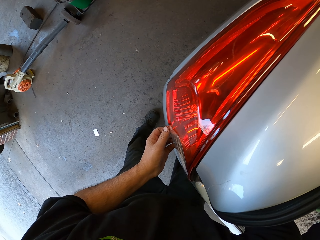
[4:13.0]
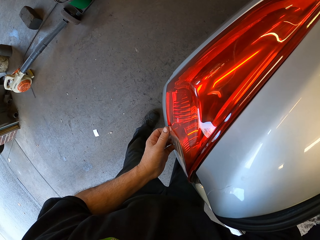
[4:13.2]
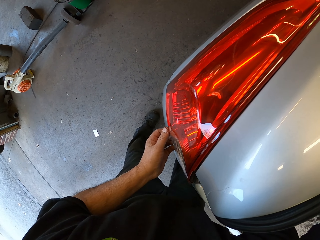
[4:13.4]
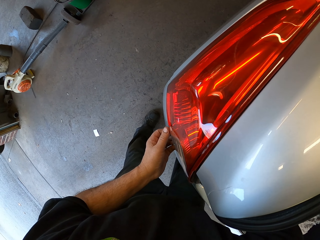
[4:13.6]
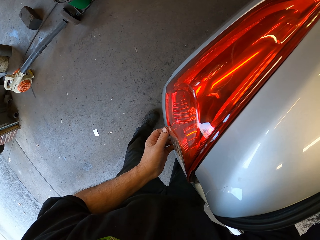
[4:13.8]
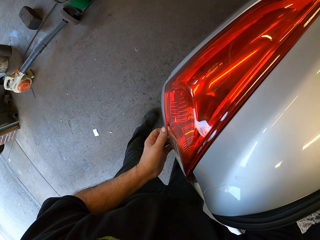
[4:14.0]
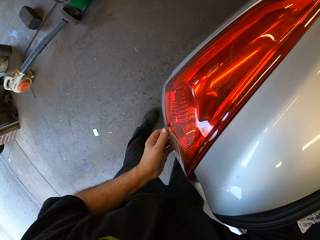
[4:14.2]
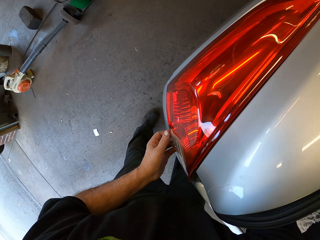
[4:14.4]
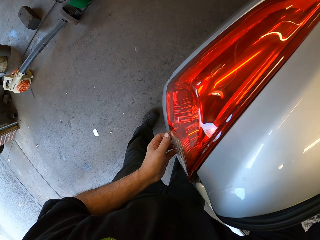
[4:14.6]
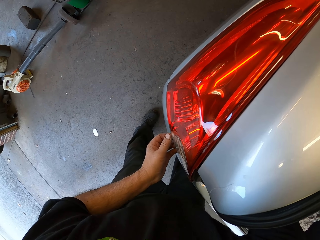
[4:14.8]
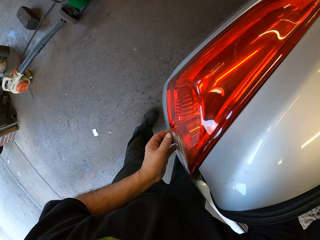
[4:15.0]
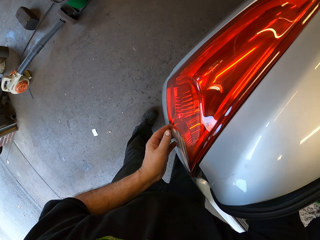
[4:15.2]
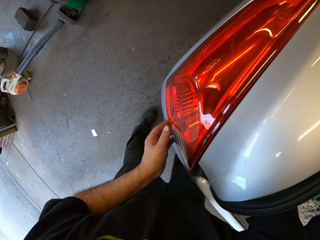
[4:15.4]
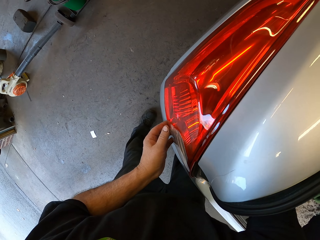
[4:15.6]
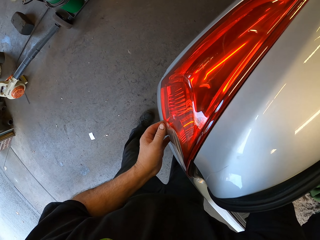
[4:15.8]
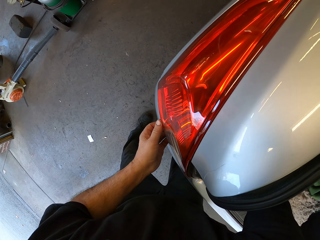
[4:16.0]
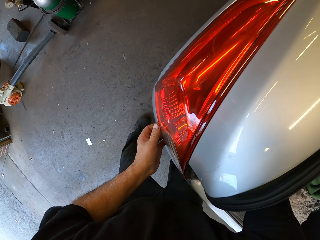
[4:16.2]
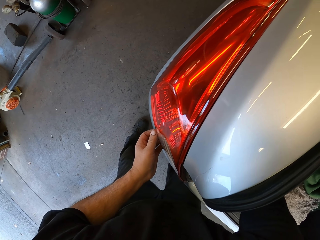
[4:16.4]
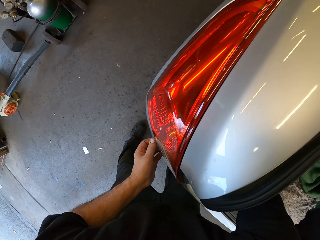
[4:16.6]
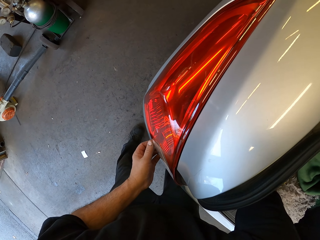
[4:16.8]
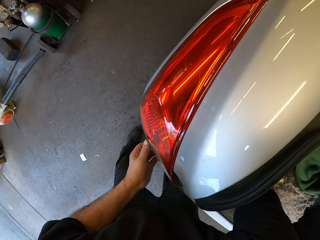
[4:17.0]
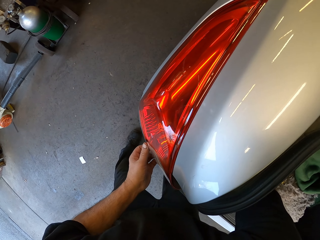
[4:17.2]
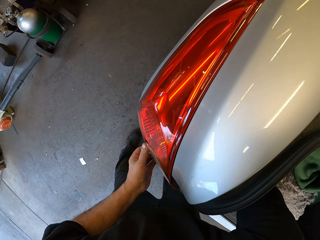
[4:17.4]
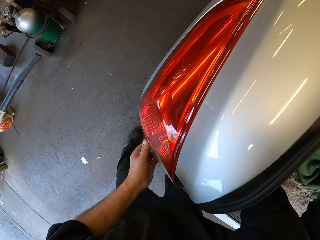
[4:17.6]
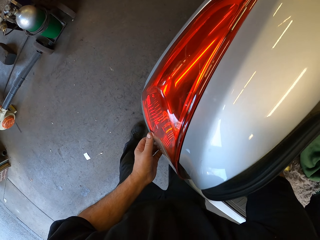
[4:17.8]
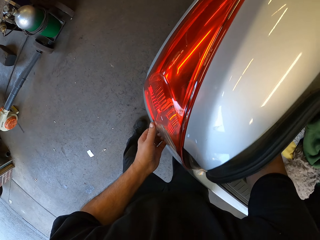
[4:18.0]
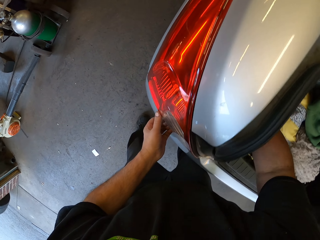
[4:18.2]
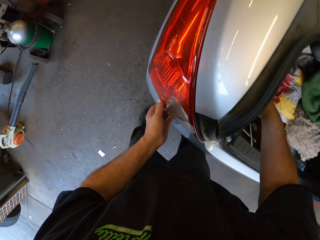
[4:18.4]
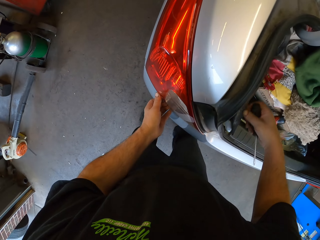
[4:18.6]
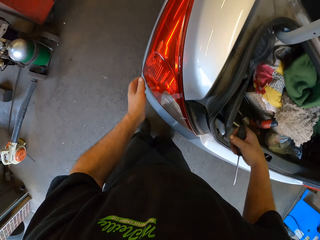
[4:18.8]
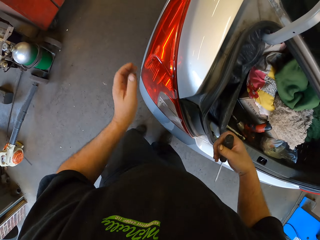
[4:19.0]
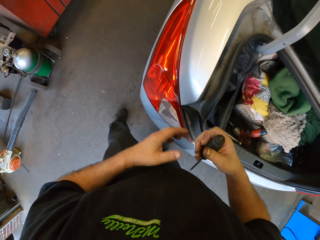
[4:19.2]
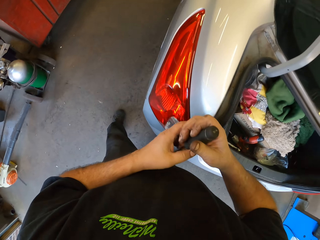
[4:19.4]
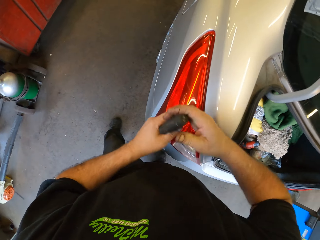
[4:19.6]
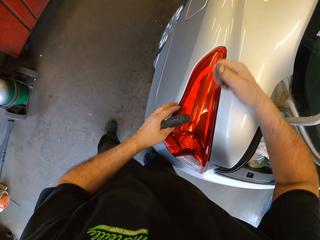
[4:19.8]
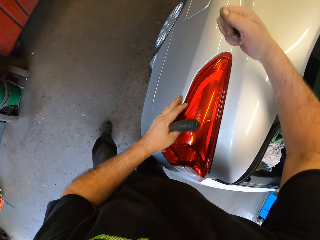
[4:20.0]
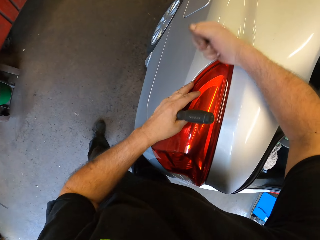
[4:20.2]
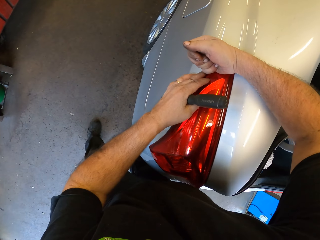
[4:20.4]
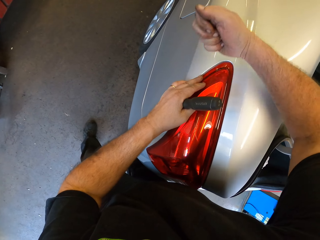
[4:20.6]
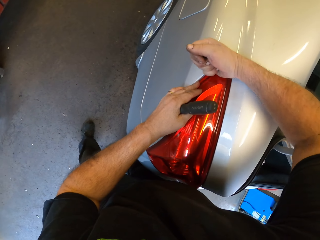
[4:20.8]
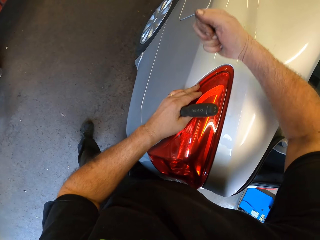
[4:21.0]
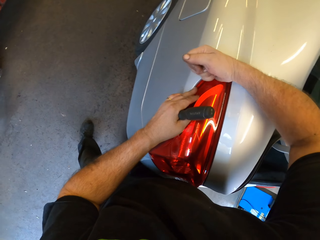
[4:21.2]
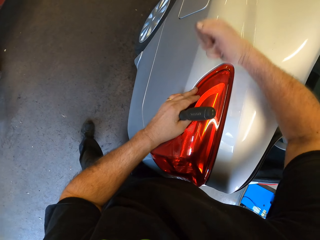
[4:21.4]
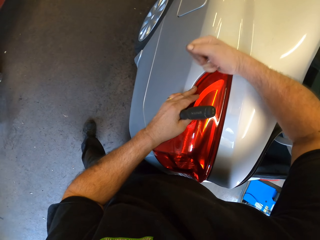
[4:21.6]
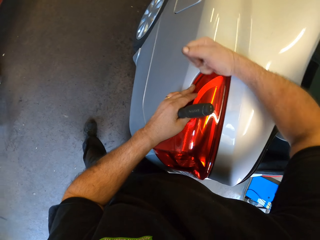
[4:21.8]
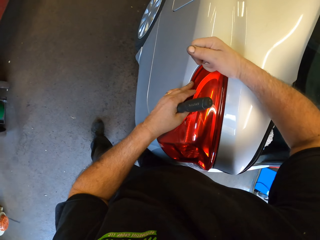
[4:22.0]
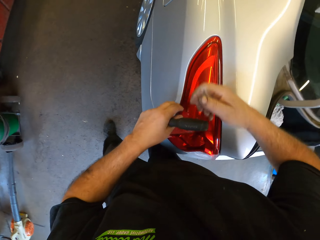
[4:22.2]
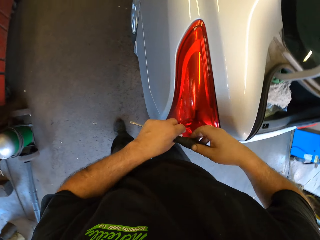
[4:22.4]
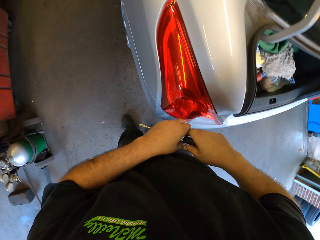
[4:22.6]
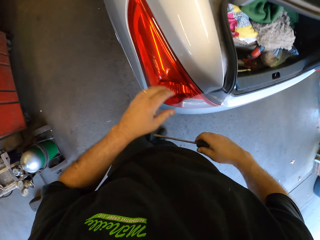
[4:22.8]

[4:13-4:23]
The camera wearer removes the right hand from the boot. He holds a spanner with the left hand. He hits a tail lamp with his hand.

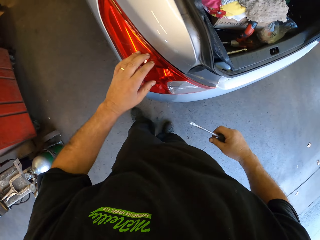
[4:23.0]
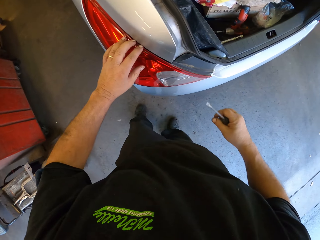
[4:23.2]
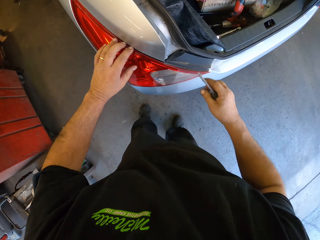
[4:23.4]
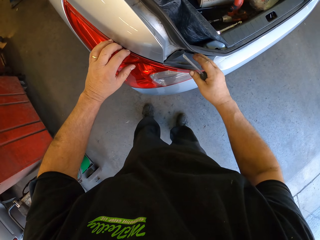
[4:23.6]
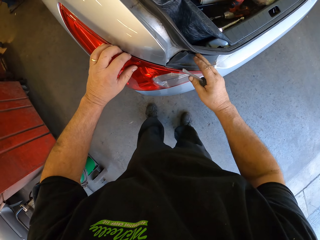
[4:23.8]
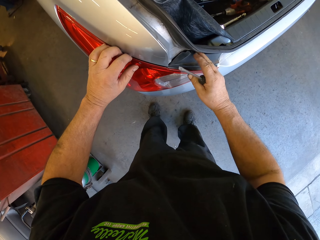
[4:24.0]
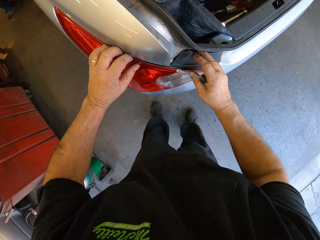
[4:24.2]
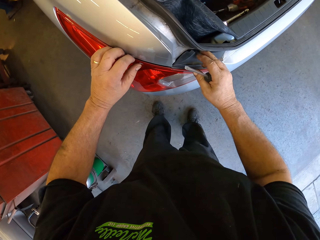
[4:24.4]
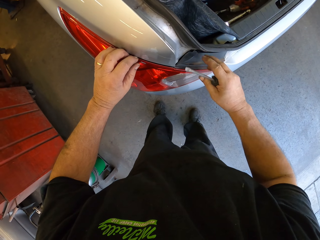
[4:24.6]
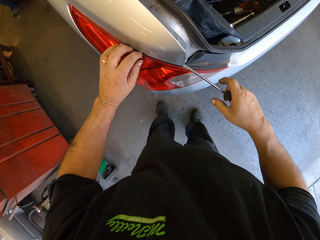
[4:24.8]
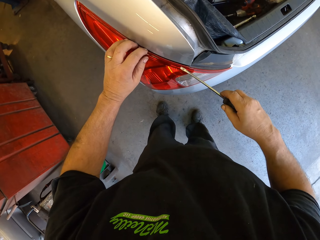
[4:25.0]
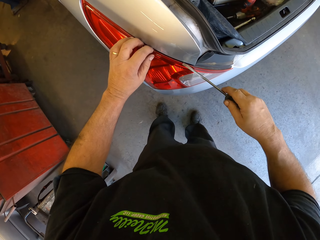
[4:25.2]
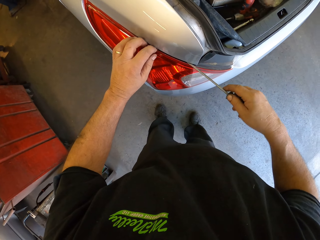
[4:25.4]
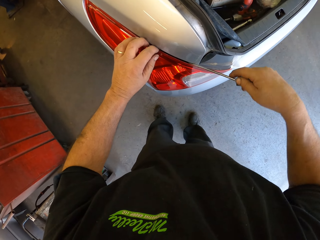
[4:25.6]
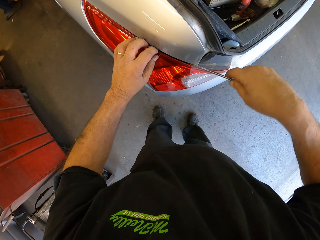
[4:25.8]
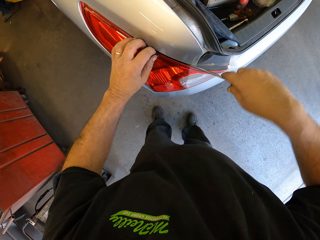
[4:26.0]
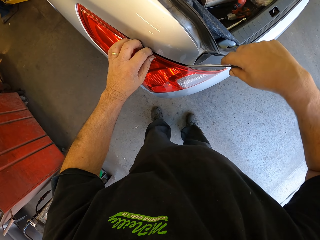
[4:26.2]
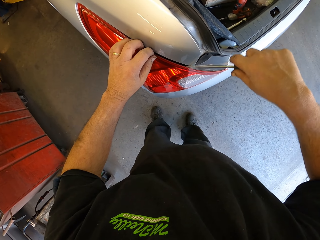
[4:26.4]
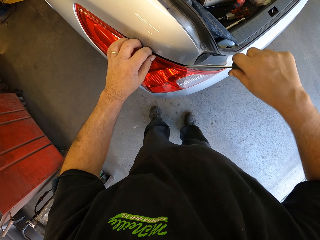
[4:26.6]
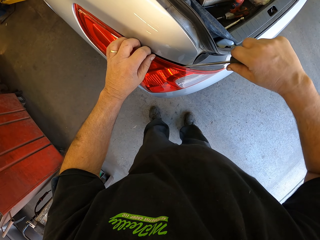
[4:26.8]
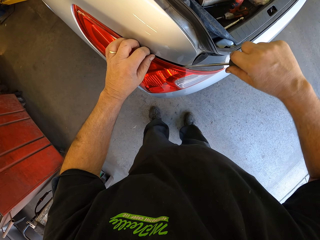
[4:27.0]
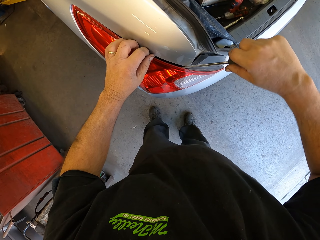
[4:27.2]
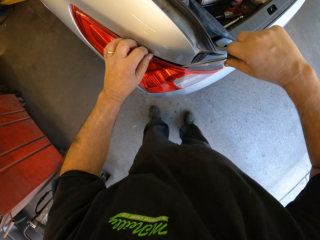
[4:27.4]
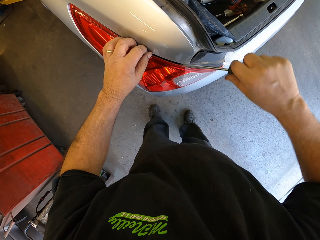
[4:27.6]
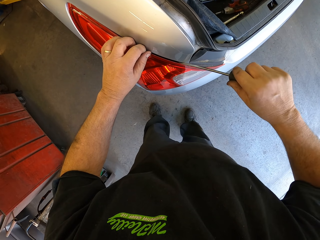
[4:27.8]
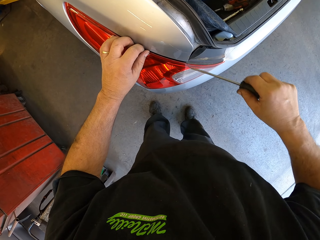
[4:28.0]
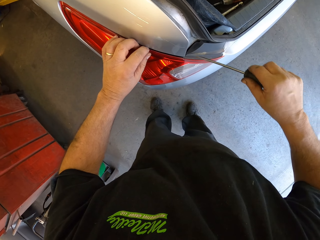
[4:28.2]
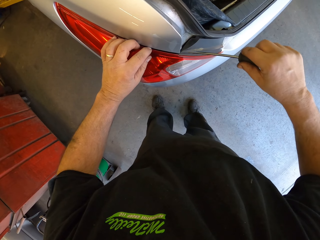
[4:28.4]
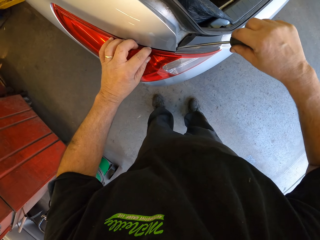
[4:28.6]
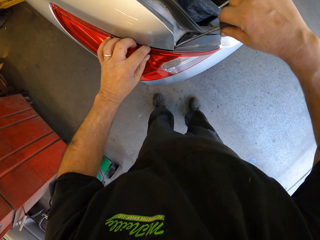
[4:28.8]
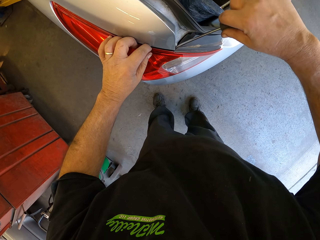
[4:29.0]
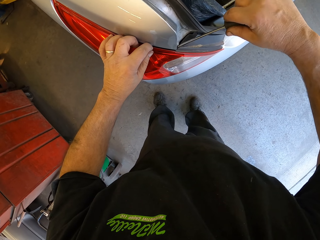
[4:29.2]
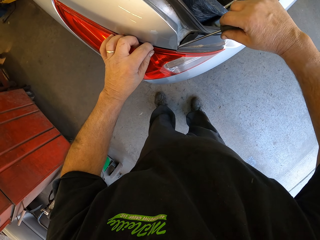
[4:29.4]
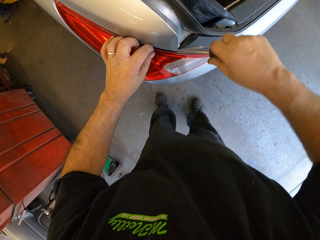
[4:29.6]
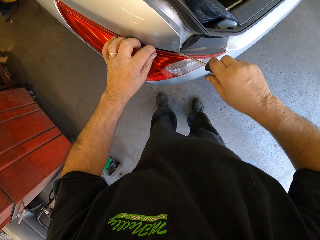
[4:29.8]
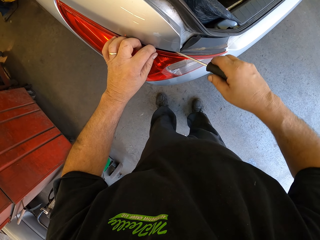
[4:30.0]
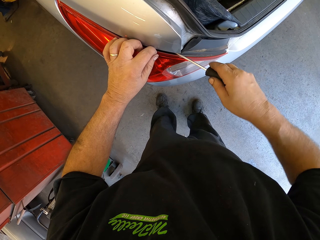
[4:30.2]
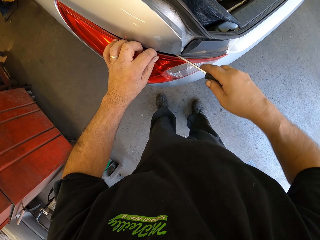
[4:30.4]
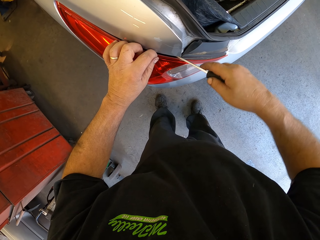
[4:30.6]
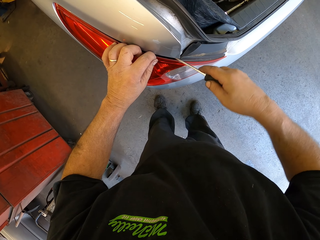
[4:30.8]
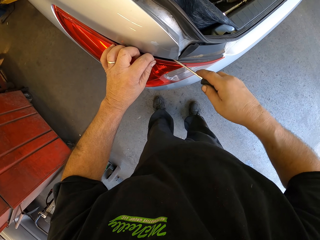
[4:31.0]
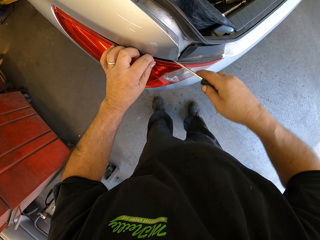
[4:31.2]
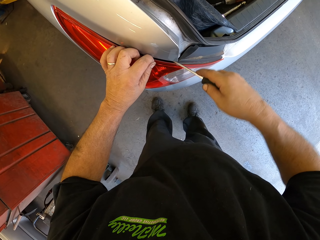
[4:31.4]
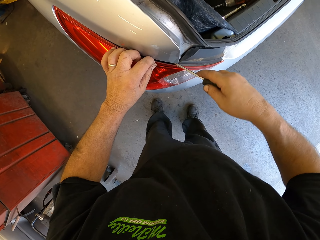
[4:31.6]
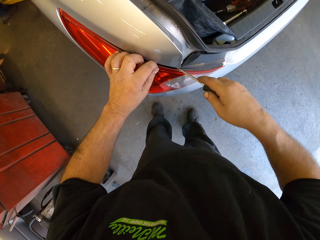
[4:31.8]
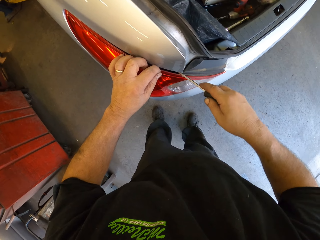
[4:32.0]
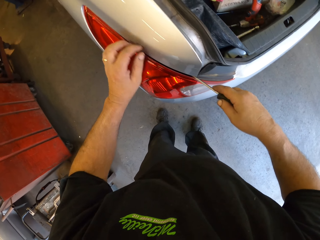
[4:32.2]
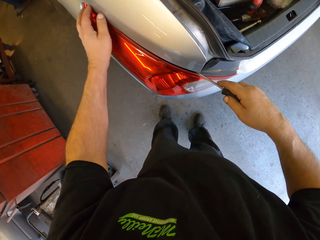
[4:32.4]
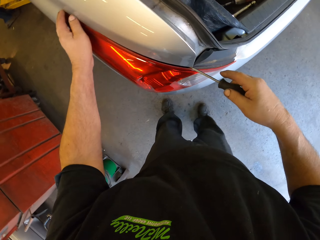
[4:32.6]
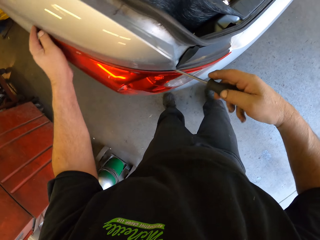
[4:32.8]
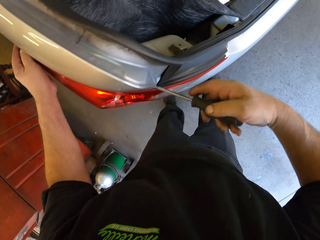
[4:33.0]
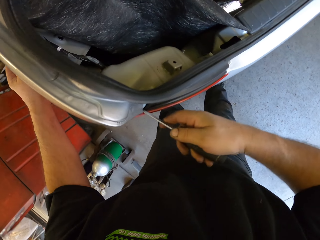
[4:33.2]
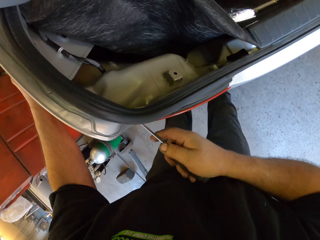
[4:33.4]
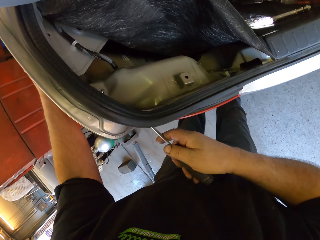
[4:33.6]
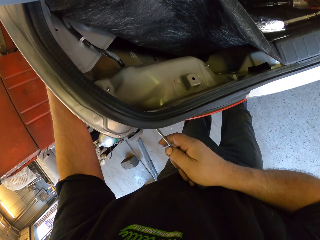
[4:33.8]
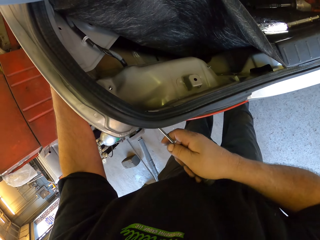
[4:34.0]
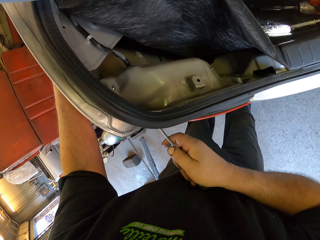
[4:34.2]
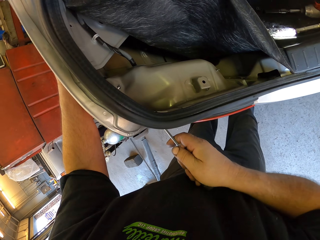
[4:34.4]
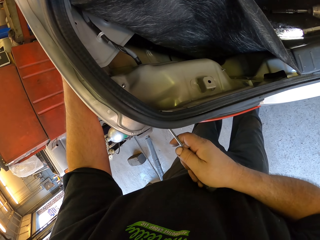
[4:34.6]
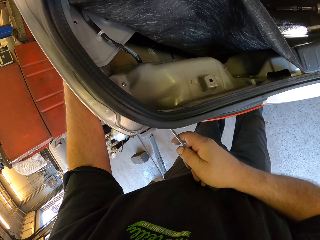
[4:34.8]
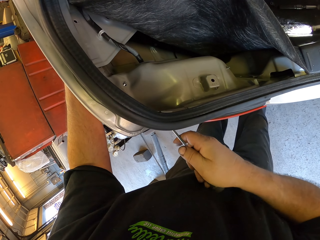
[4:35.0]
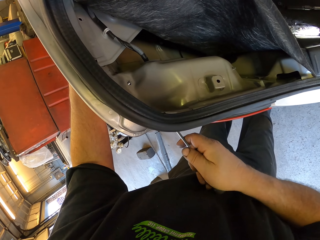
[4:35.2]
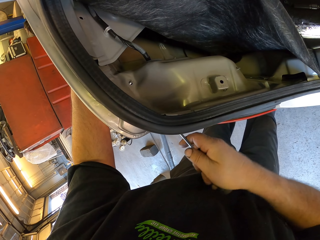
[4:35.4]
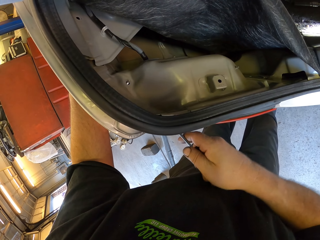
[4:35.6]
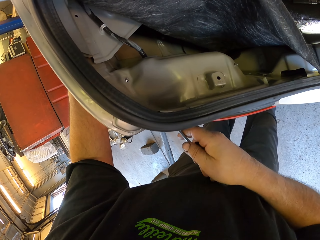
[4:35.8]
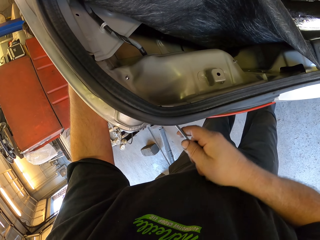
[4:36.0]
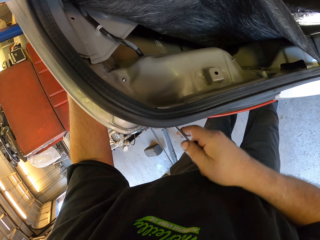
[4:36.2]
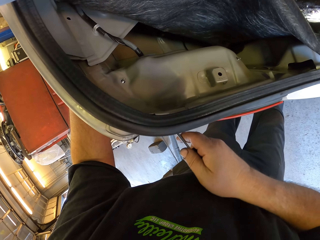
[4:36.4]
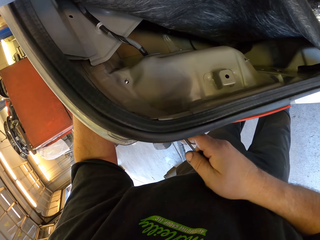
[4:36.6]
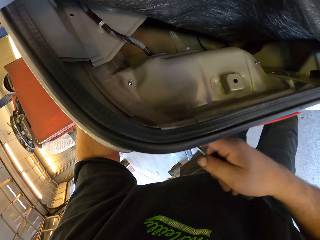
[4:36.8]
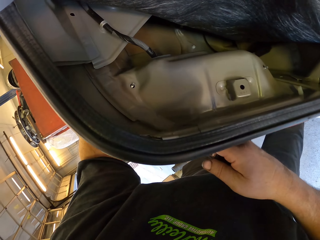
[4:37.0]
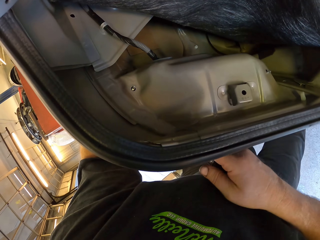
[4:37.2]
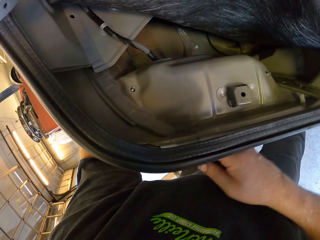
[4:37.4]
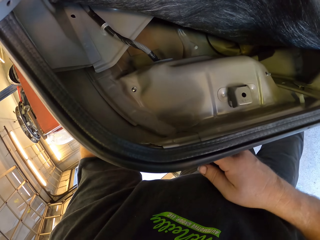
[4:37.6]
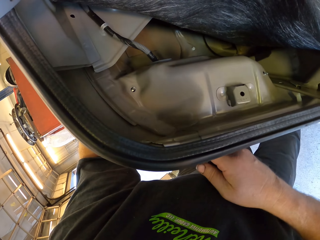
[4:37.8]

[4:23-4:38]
The camera wearer holds a spanner with the right hand. They hold a tail lamp. They open the rear light. They untighten the tail lamp. They look in the car boot.
